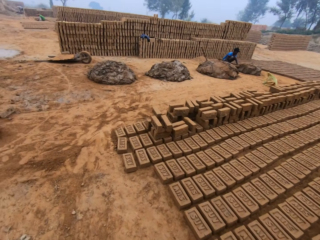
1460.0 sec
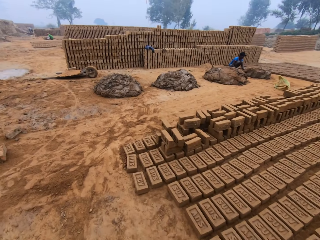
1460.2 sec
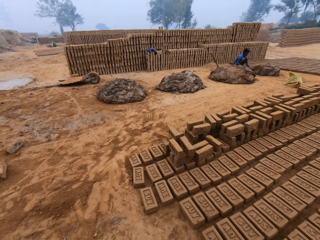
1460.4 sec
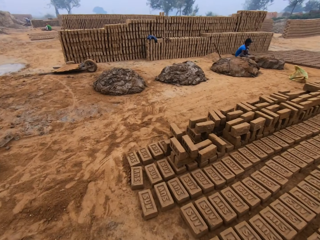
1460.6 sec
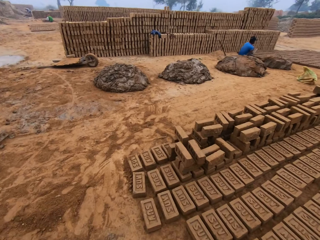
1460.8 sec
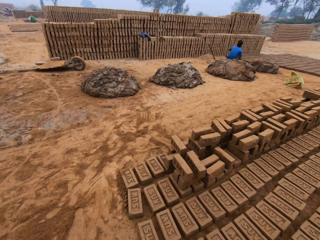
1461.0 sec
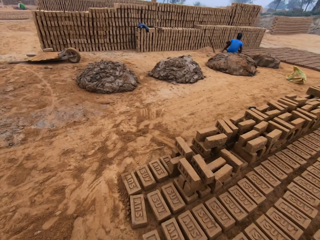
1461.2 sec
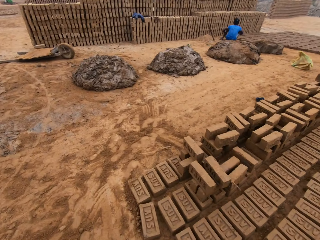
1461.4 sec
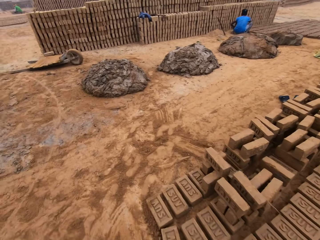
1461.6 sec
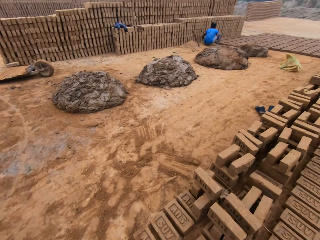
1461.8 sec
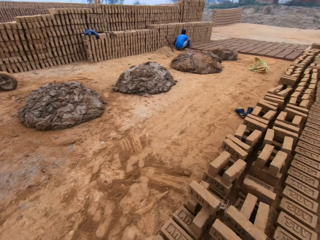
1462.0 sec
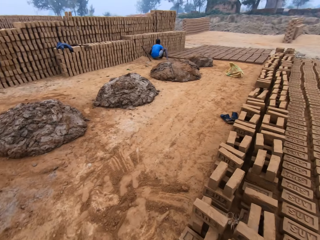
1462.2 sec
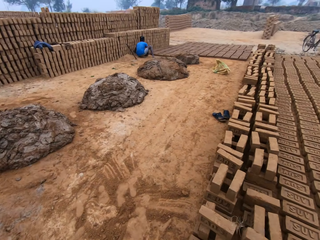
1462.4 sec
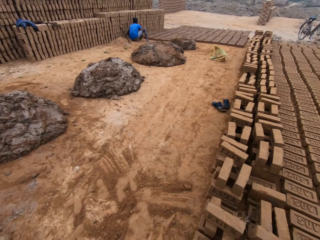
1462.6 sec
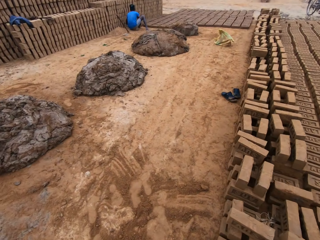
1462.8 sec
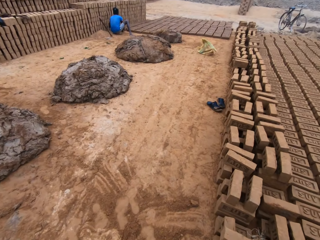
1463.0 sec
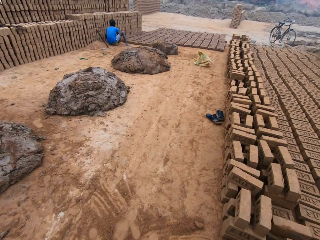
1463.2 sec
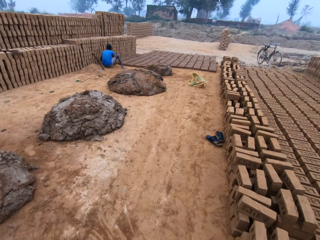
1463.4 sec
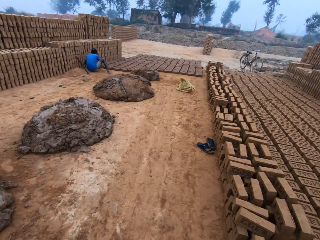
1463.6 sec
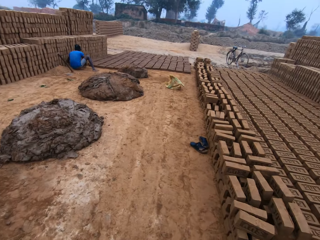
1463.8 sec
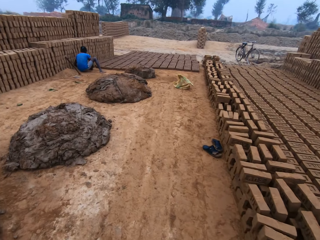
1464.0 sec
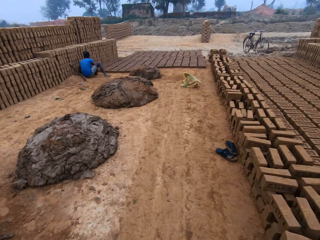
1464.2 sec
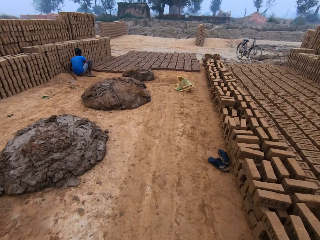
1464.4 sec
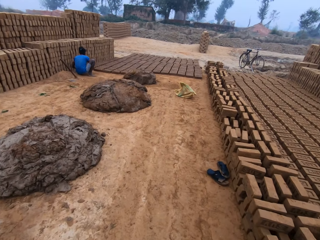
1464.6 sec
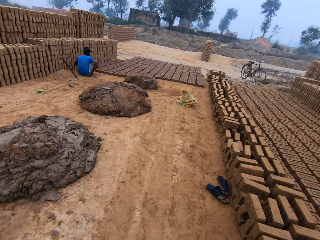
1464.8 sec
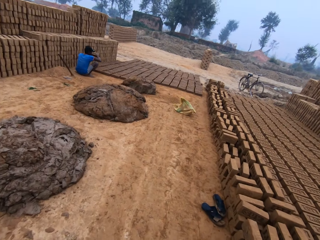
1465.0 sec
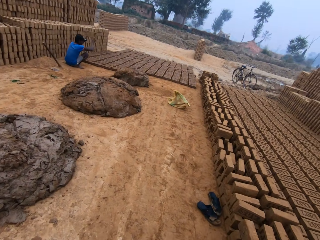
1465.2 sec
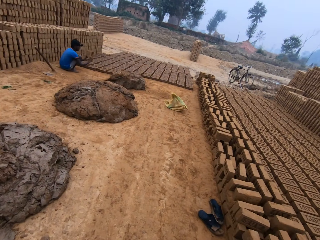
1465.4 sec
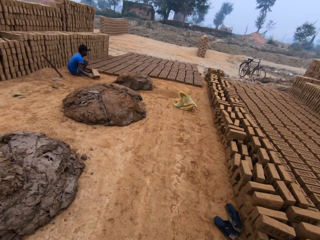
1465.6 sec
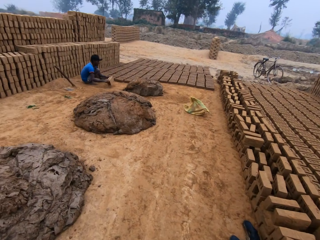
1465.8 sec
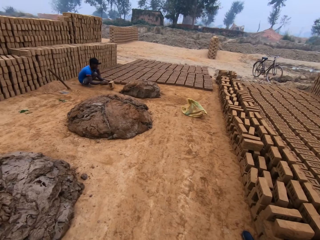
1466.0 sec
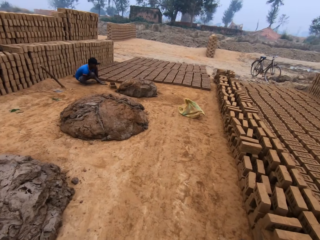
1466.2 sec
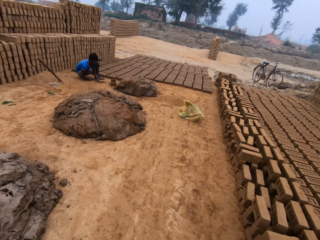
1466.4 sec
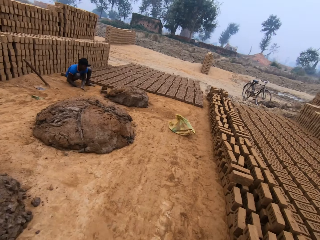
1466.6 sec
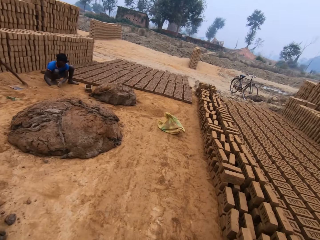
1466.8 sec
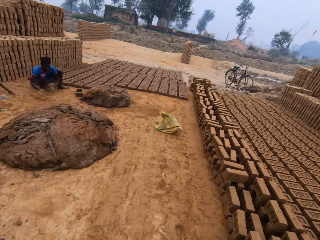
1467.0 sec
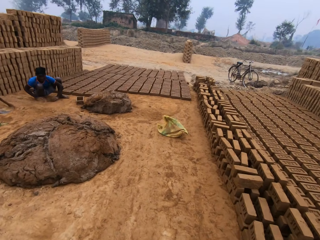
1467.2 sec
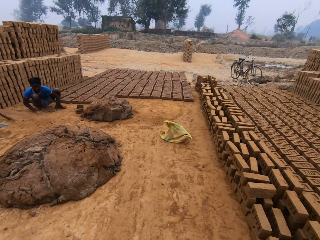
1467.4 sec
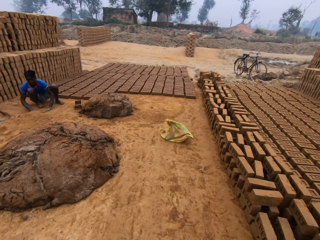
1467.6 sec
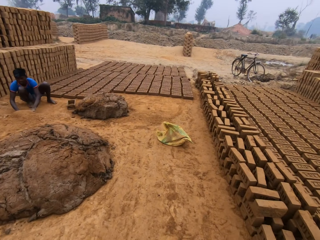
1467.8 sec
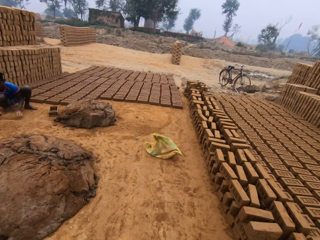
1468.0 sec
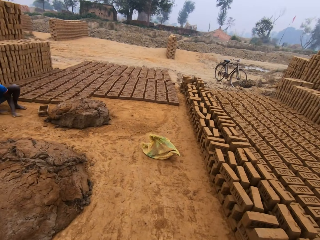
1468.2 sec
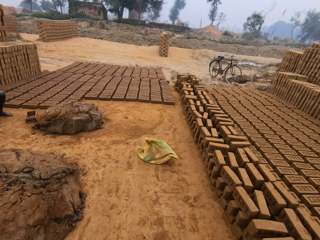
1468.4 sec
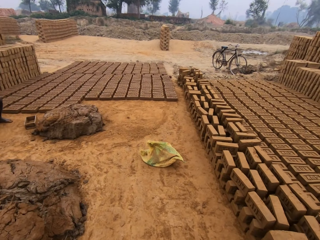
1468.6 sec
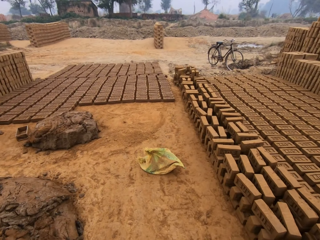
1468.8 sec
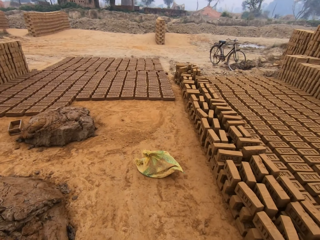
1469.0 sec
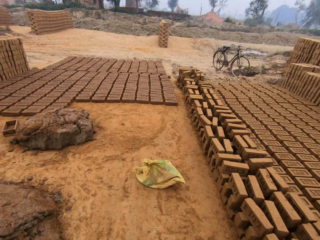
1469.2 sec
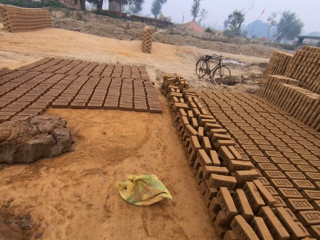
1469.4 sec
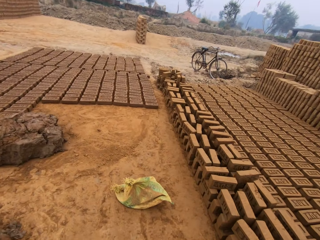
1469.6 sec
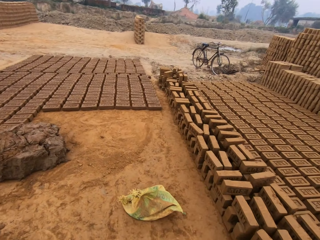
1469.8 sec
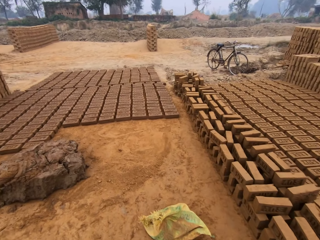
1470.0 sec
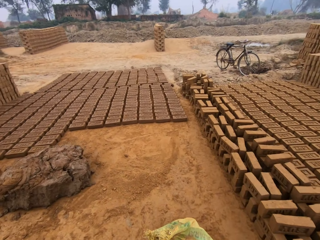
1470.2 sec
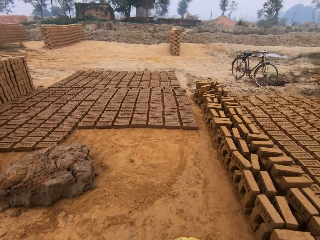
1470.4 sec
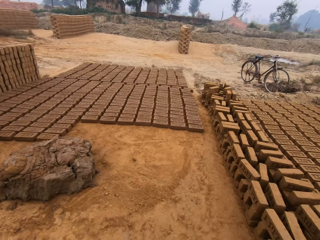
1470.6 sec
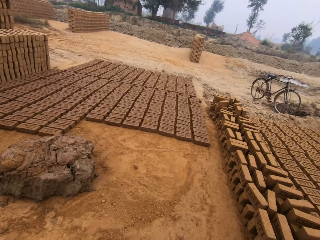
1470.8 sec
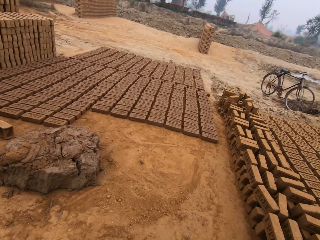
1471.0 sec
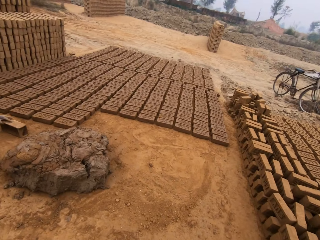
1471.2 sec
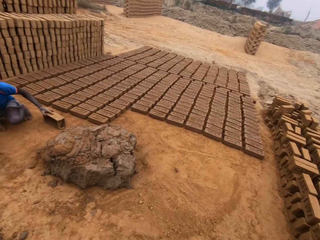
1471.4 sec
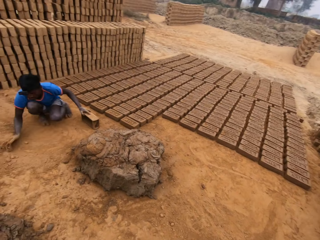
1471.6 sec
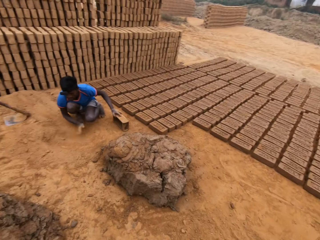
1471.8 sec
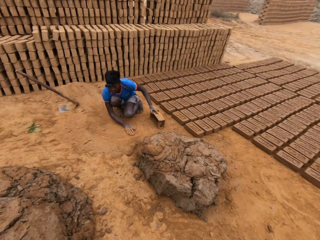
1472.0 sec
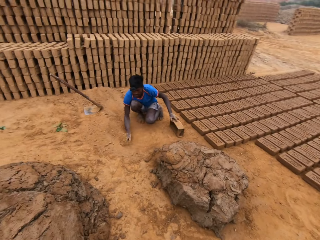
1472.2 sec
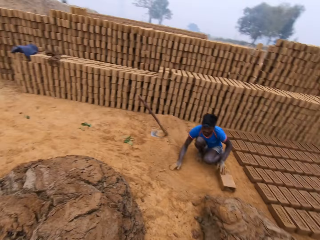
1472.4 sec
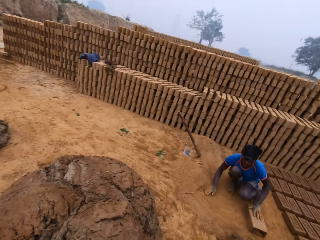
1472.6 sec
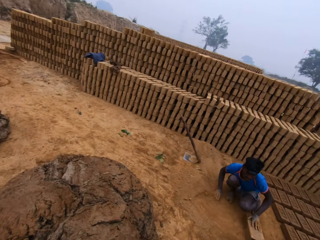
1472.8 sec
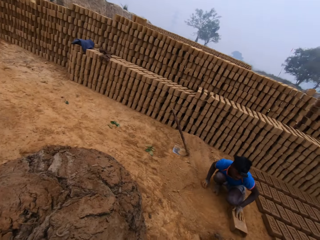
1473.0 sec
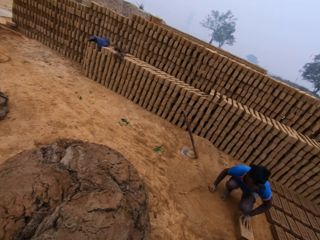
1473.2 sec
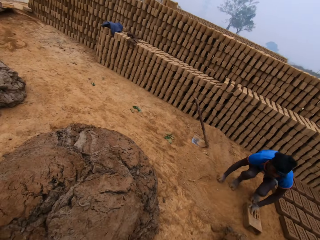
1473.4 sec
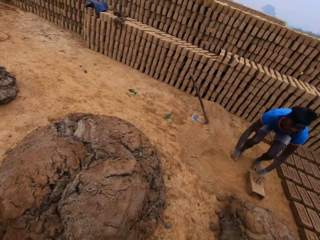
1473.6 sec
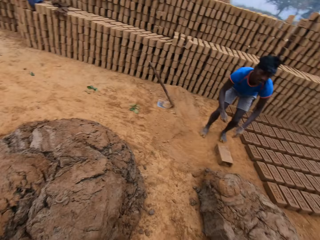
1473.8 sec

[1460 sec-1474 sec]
The camera wearer walks toward a man. The man hits a brickmould on the ground. The camera wearer moves hands on the ground. They walk toward laying bricks. The man puts a hand on the brickmould. The man hits the brickmould on the ground.

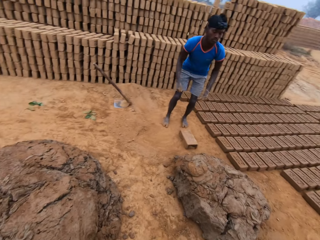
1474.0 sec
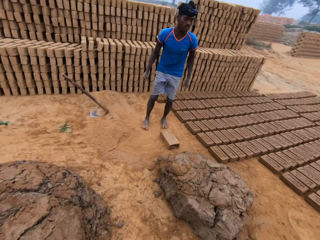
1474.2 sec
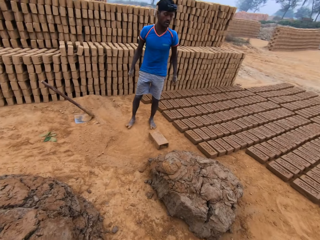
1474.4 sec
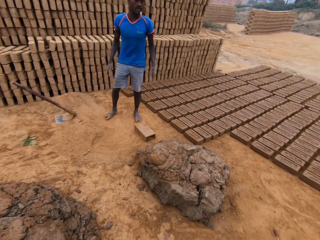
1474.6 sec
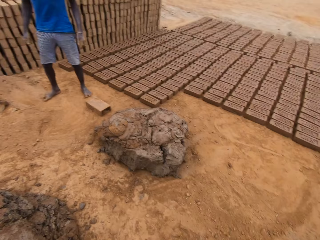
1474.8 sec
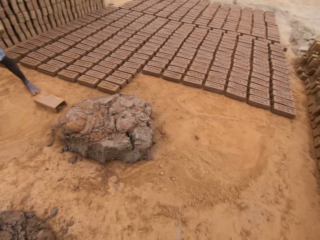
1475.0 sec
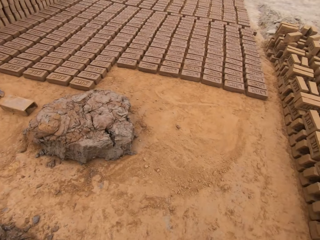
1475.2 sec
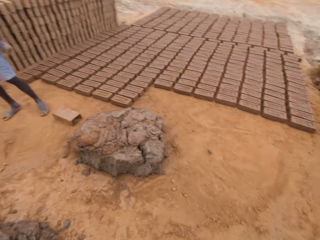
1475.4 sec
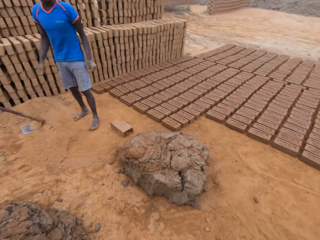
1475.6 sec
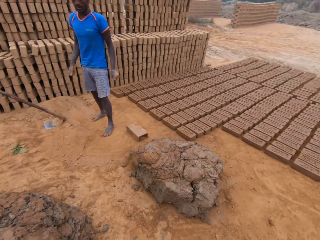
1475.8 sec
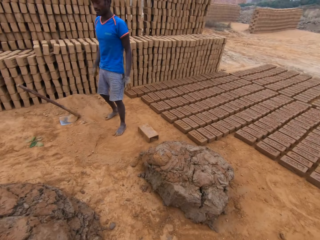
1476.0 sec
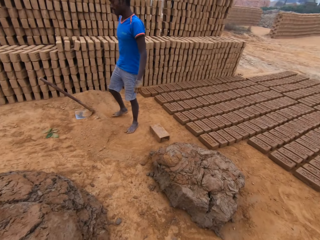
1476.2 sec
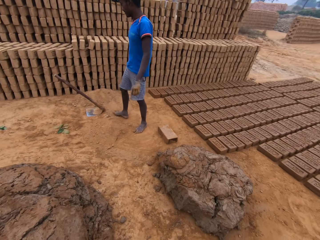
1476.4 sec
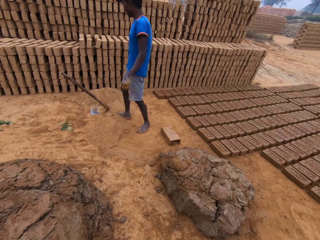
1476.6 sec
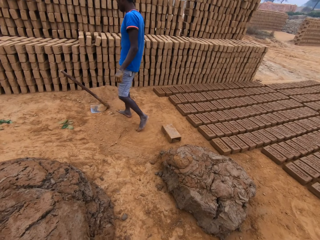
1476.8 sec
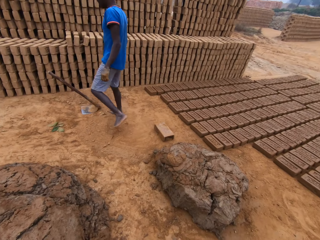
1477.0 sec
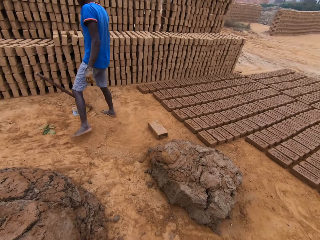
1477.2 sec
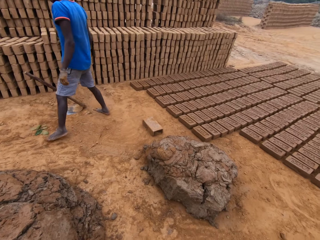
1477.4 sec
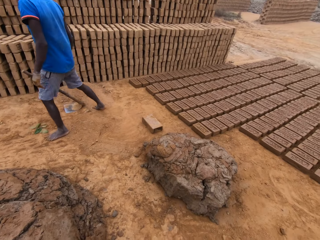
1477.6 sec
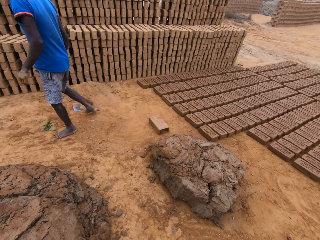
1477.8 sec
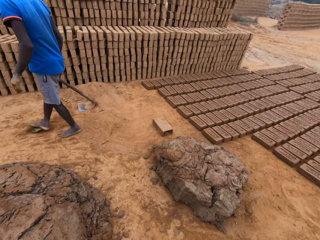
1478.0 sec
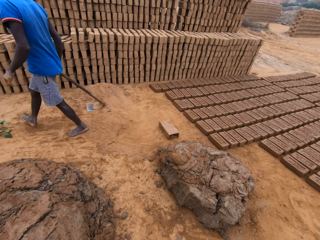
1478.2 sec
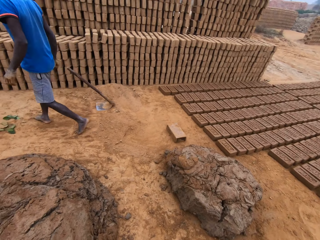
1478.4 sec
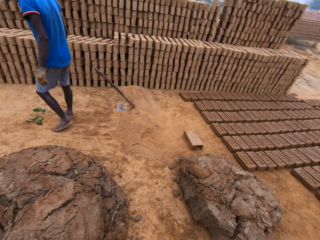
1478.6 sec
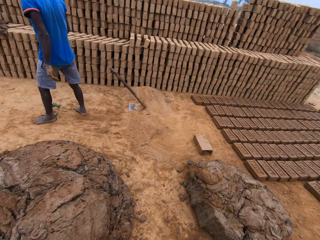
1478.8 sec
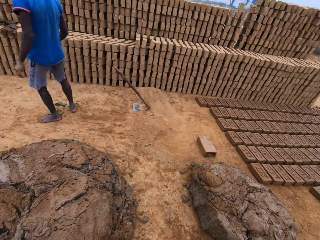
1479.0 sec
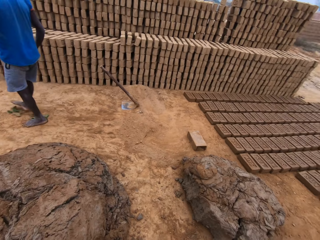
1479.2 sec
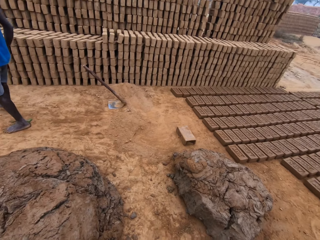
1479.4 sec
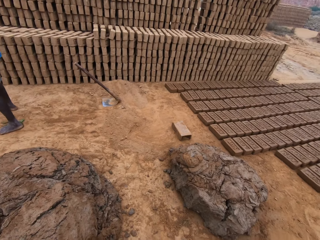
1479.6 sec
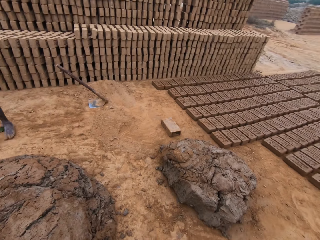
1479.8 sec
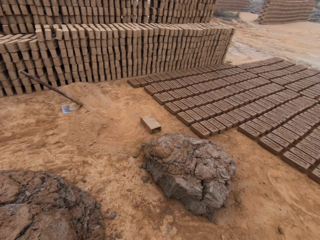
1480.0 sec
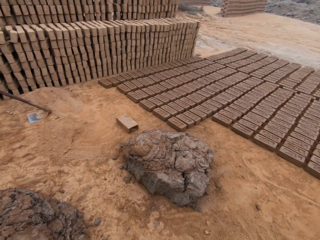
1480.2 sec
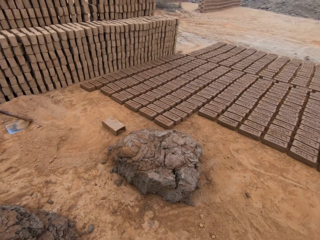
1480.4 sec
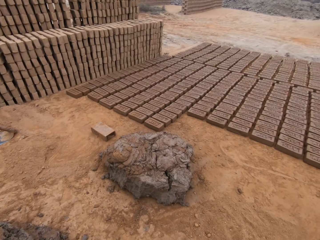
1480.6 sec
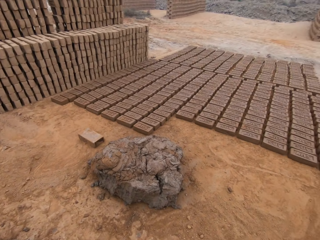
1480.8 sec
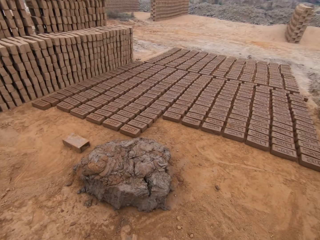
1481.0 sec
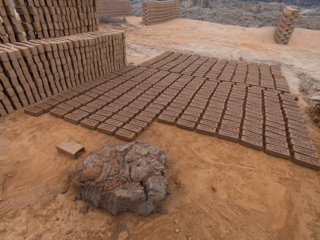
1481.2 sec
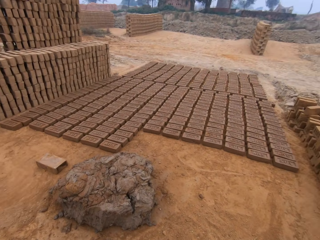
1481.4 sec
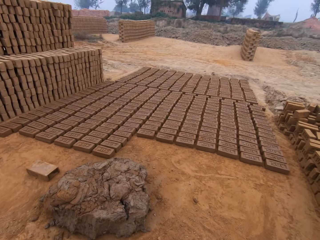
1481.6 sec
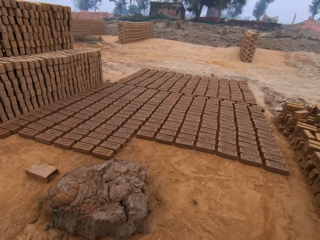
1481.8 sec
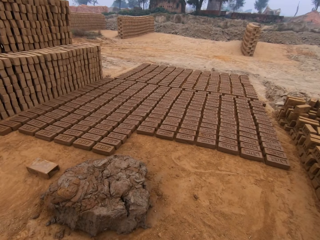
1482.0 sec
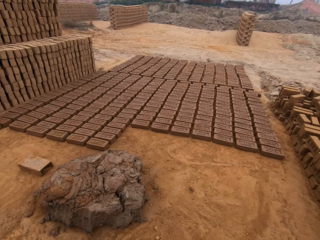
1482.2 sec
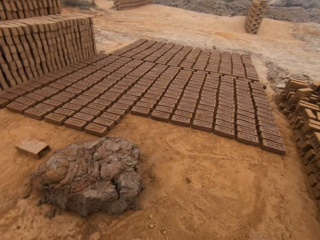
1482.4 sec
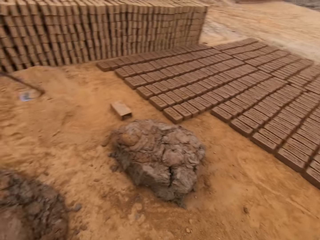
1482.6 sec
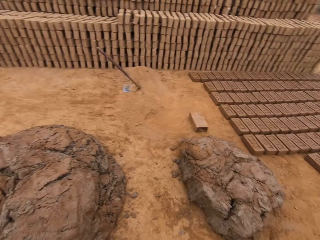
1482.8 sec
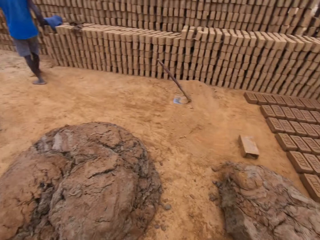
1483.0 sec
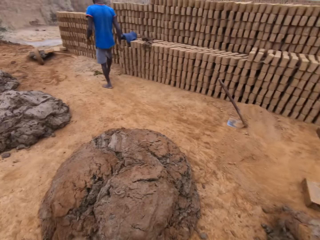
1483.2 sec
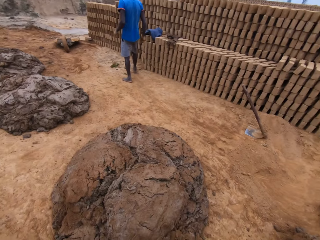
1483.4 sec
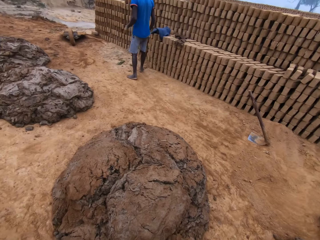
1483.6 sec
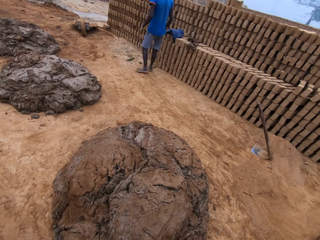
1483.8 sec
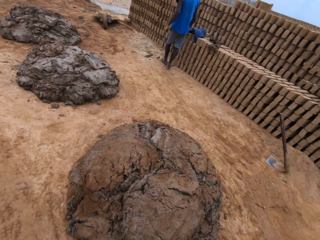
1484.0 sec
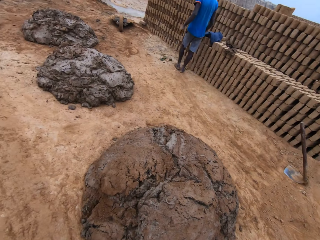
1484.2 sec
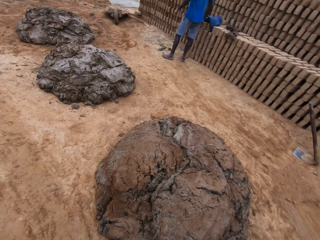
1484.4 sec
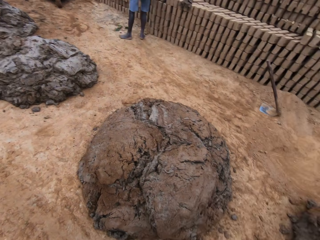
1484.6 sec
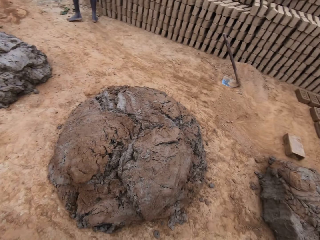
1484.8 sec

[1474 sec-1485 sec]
The man stands. The camera wearer looks around the brick site. They kick leaves with a leg. They look around the brick site.
